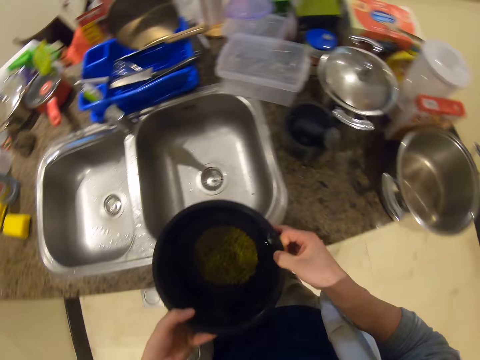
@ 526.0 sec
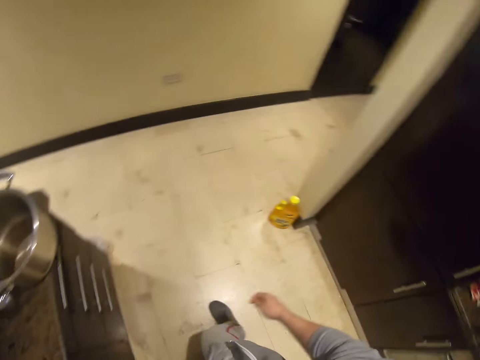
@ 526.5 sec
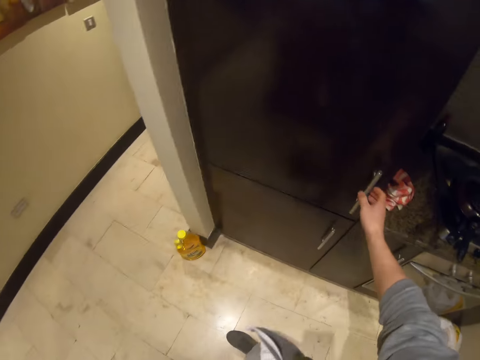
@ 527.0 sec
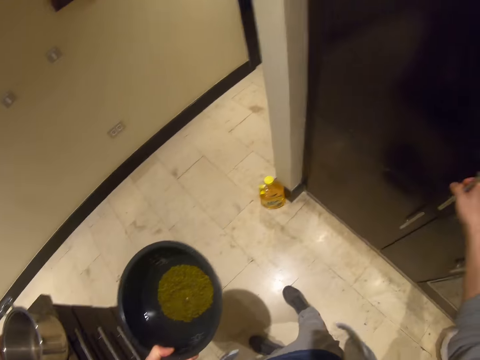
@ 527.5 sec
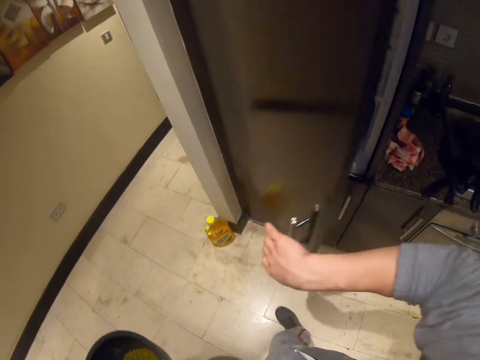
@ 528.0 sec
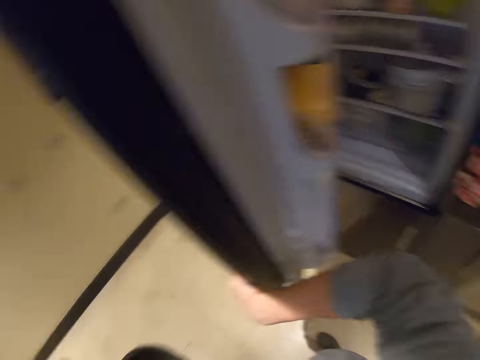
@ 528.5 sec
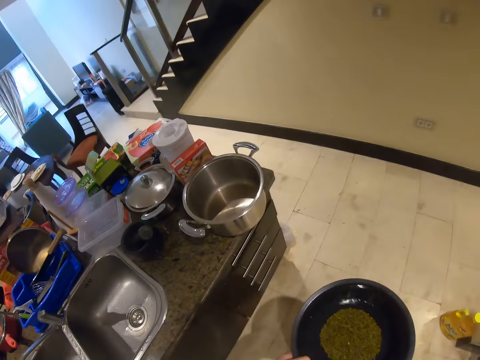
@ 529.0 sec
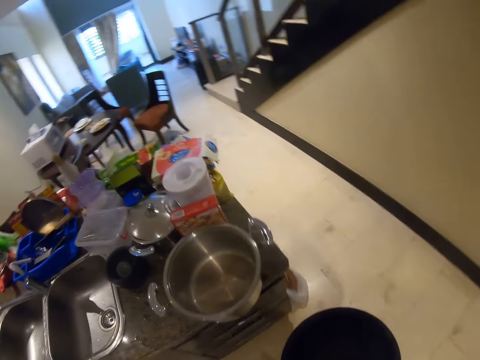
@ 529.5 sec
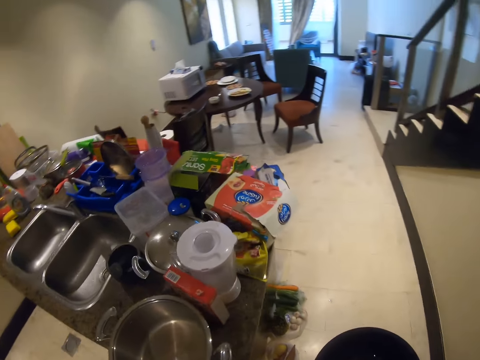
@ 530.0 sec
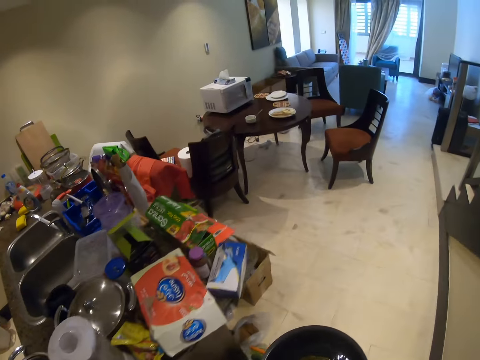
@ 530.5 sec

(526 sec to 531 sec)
The camera wearer opens a fridge with his right hand. He walks to the dining section.

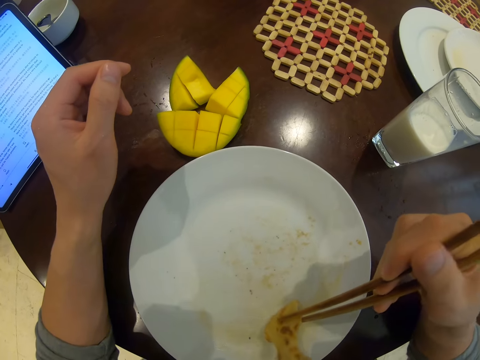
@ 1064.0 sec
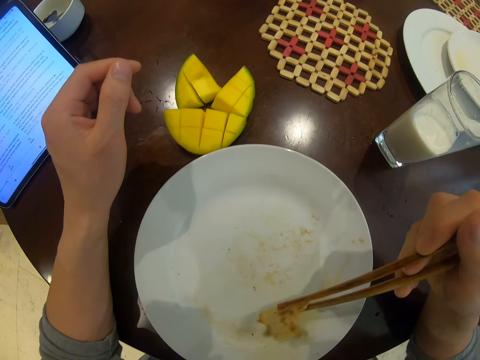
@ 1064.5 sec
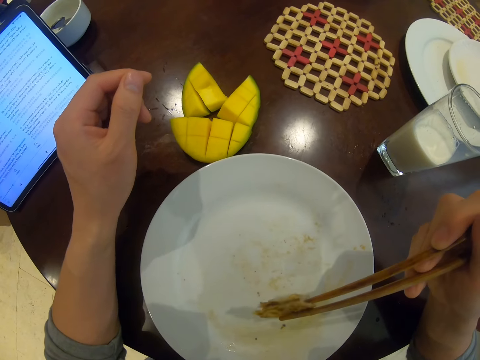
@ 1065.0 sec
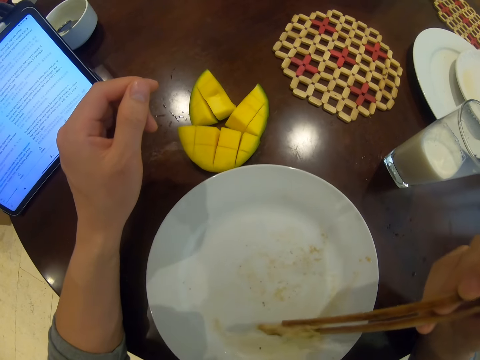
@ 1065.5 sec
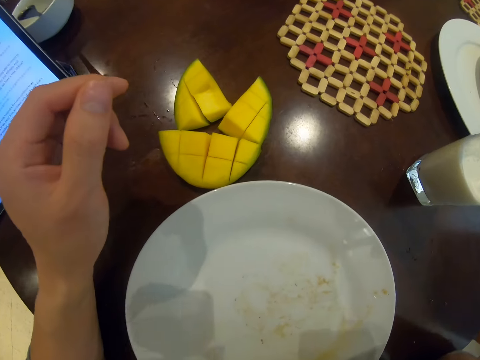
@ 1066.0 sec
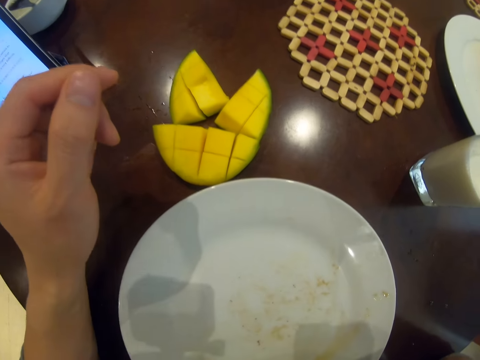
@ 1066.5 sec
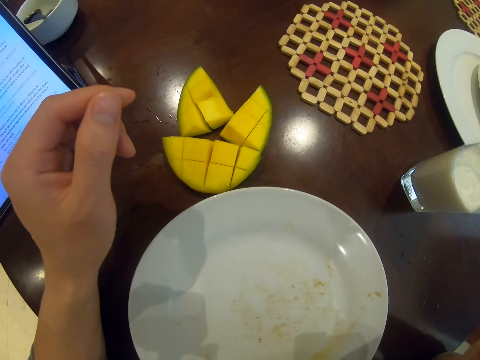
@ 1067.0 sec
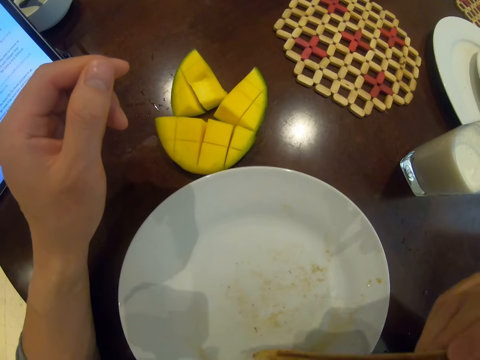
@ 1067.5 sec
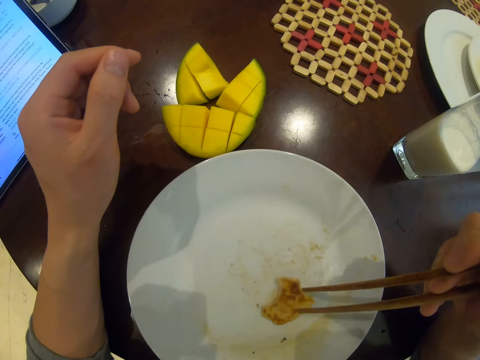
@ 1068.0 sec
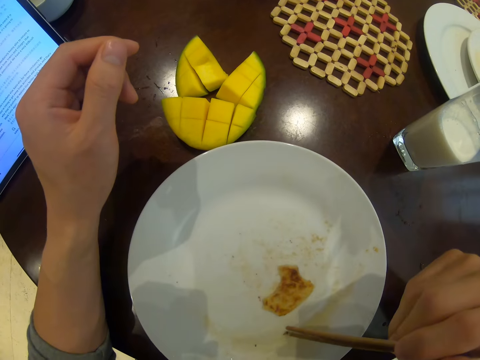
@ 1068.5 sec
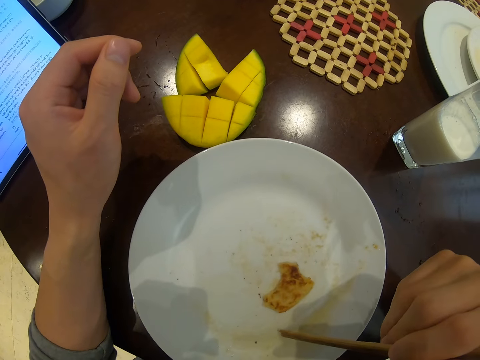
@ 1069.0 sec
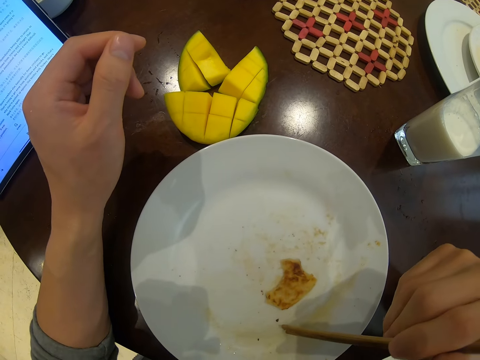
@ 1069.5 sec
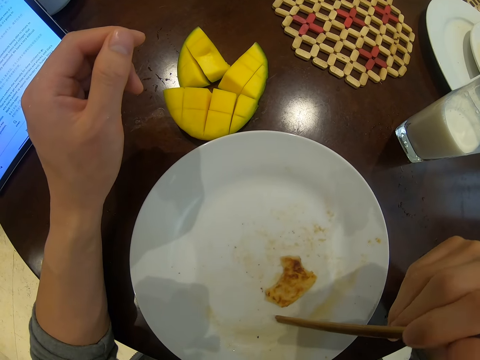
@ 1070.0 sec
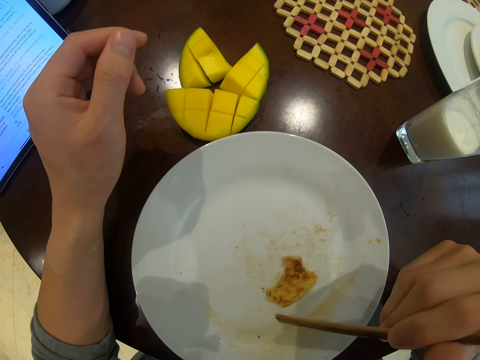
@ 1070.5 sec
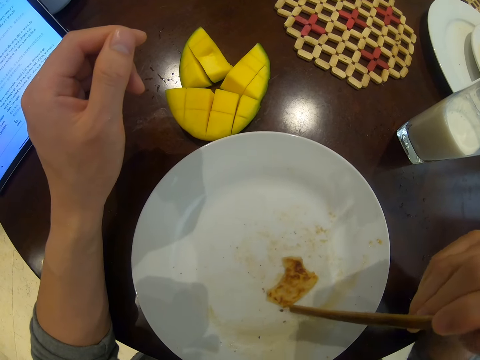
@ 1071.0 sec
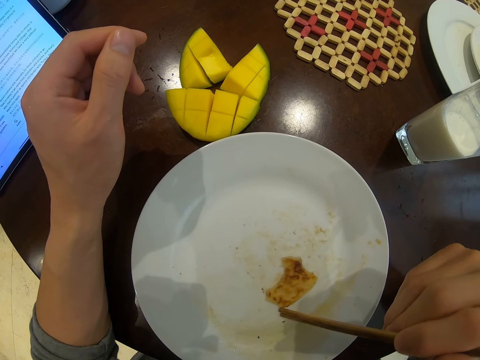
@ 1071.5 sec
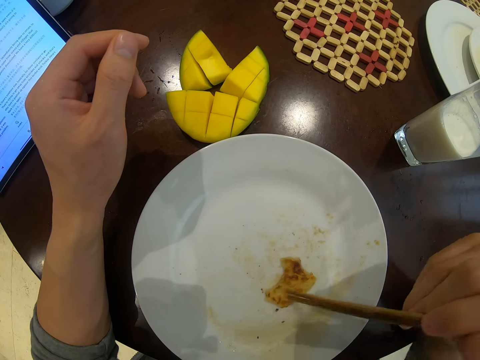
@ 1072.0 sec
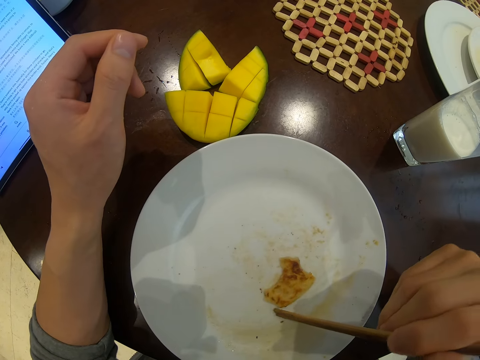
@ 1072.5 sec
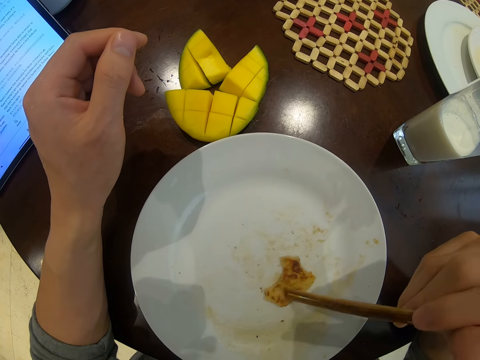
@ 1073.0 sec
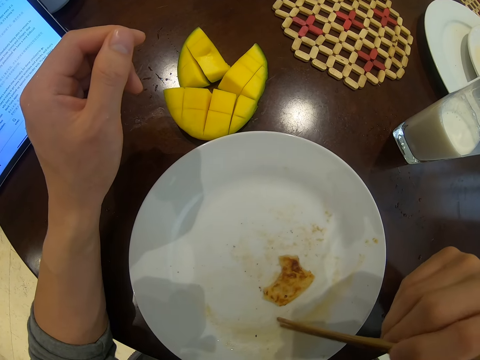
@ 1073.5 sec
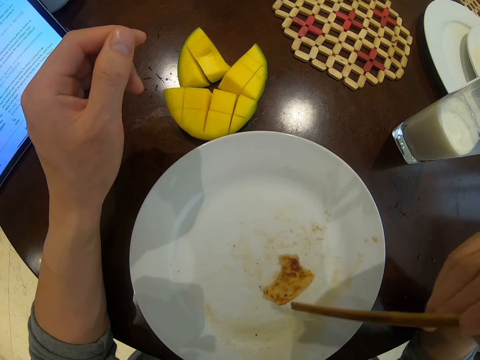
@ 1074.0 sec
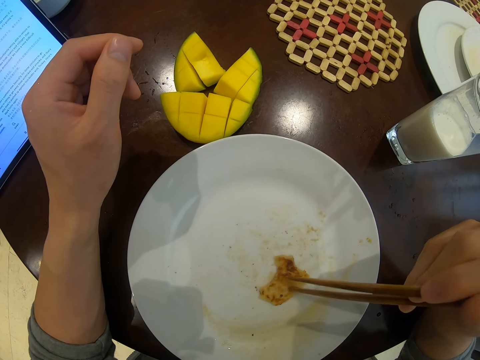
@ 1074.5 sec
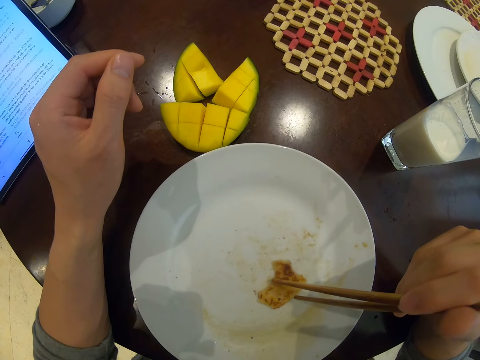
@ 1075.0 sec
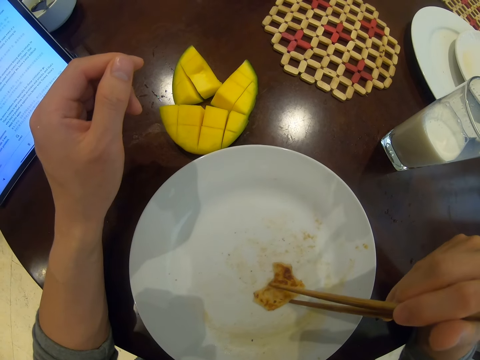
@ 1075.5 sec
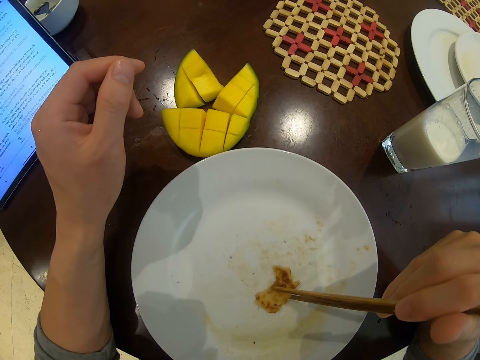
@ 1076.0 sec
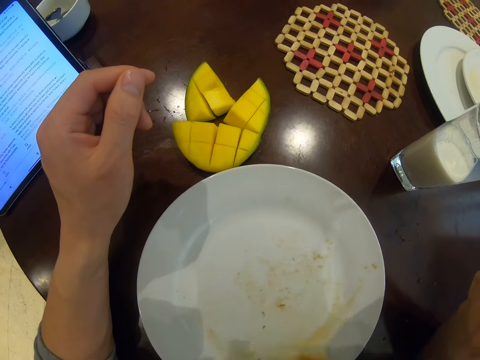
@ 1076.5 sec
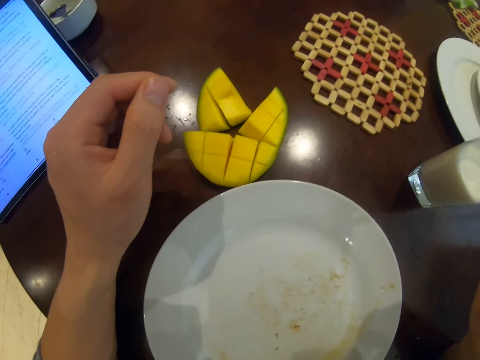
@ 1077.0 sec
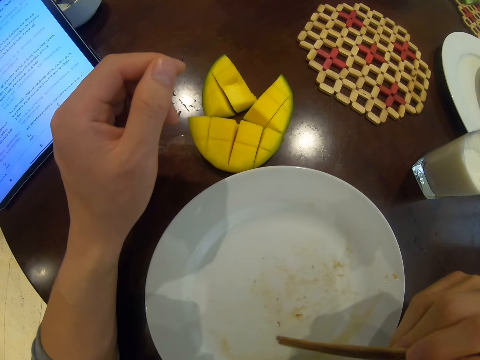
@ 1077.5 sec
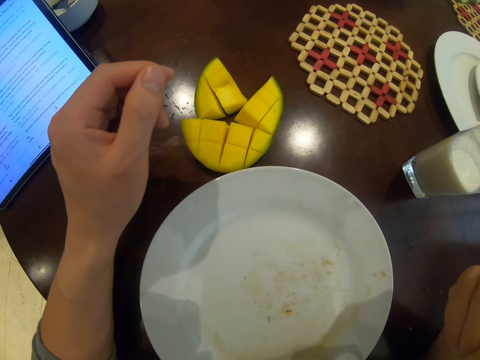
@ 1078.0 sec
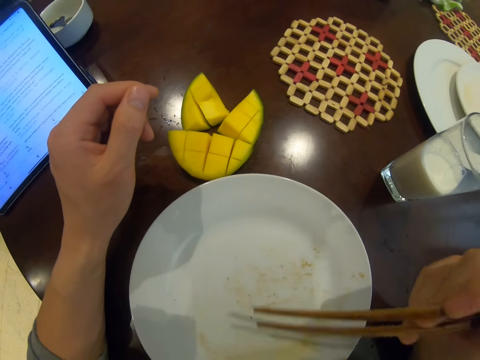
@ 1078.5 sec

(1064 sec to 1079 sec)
The camera wearer holds a pancake or flat bread with chopsticks in his right hand. He eats the flat bread. He places the pancake in a plate on a table with the chopsticks in his right hand. He holds the chopsticks with his right hand. He picks a crumb of pancake from the plate with the chopsticks in his right hand. He drops the crumb of pancake on the pancake in the plate with the chopsticks in his right hand. He picks a crumb of pancake from the plate with the chopsticks in his right hand. He drops the crumb of pancake on the pancake in the plate with the chopsticks in his right hand. He picks the pancake from the plate with the chopsticks in his right hand. He eats the flat bread. He holds the chopsticks with his right hand.

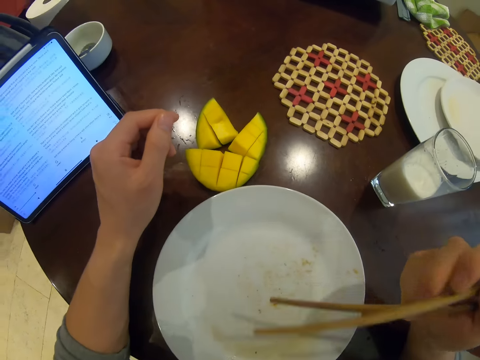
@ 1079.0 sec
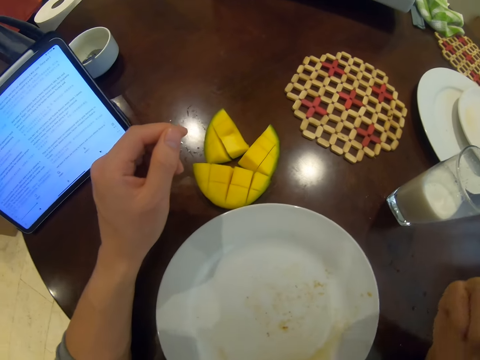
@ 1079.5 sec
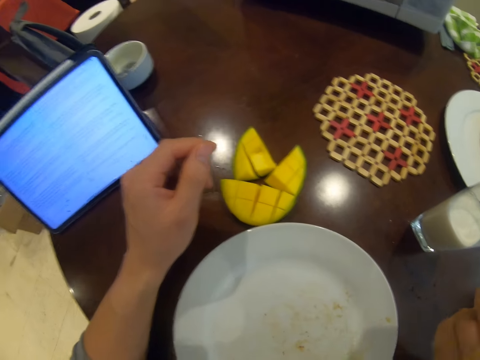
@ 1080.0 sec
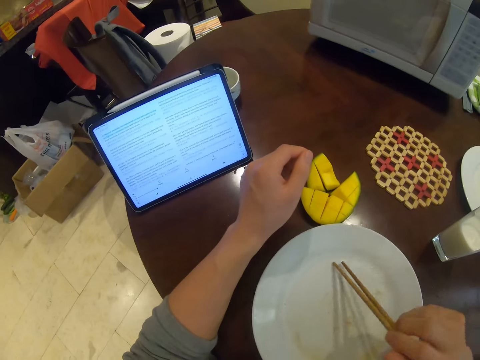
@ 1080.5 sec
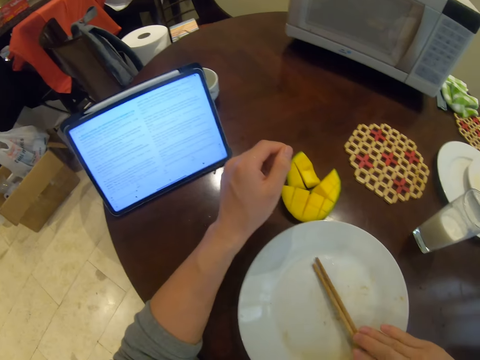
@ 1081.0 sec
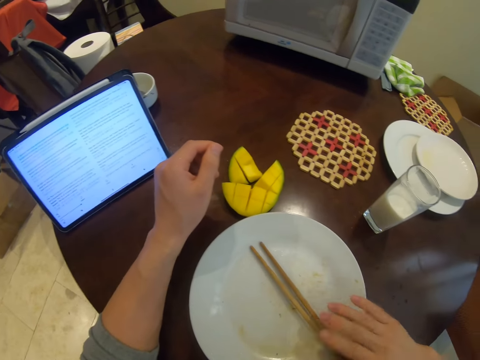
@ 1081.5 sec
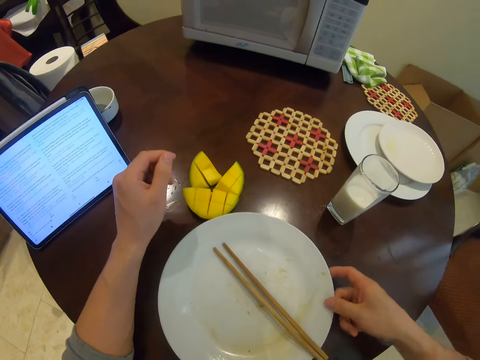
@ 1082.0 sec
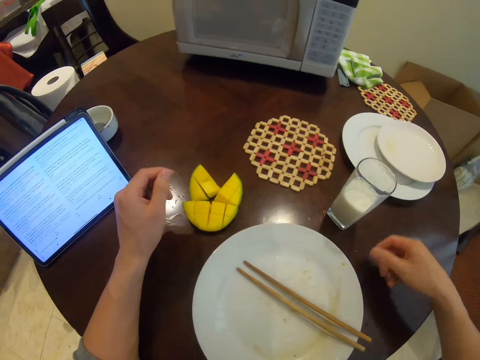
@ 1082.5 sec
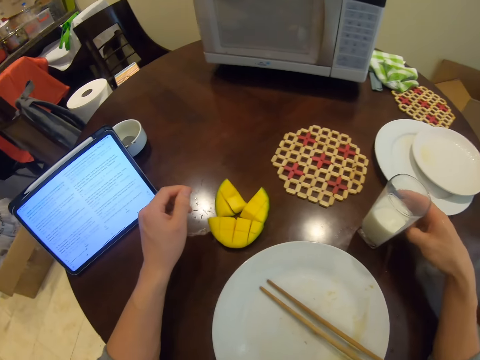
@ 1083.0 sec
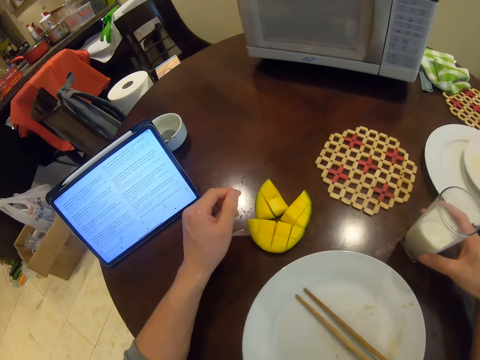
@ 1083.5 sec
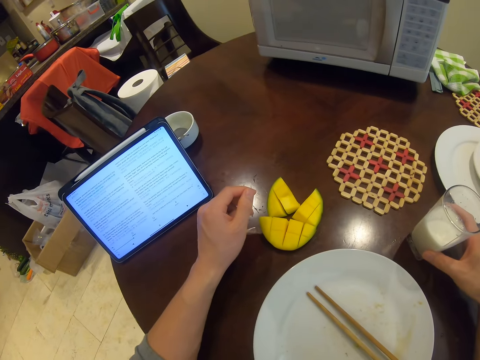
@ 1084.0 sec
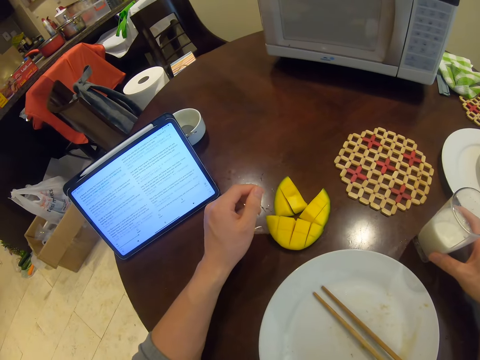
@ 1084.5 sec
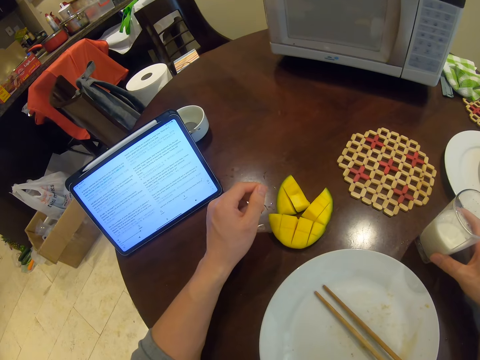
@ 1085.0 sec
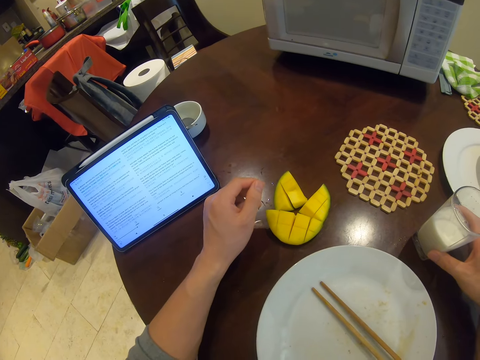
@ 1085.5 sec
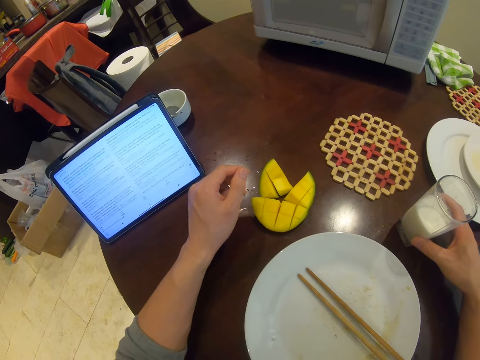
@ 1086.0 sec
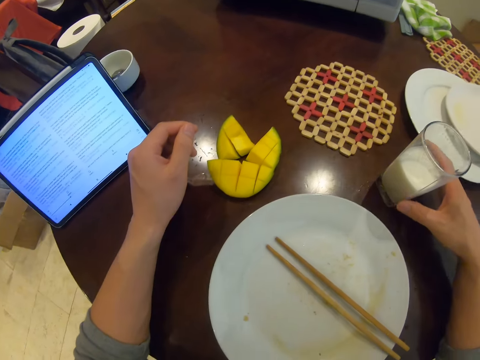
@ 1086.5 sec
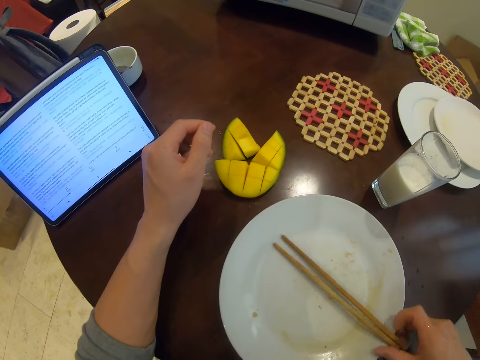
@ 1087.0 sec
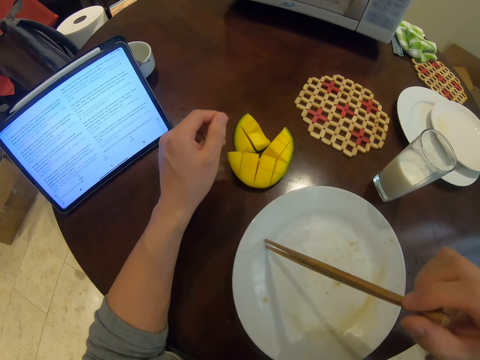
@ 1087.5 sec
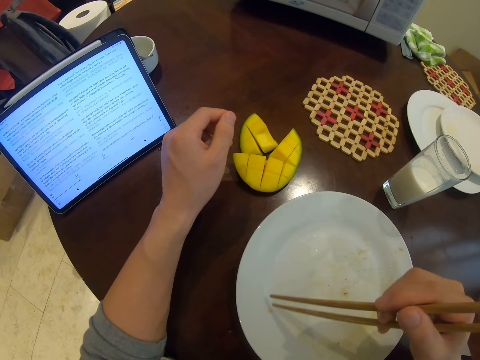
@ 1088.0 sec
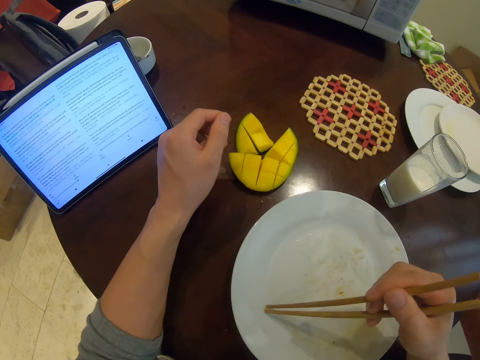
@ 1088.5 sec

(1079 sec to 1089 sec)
The camera wearer places the chopsticks in the plate on the table with his right hand. He moves the plate on the table with his right hand. He moves a glass of milk on the table with his right hand. He holds the glass of milk. He picks the chopsticks from the plate with his right hand. He picks a crumb of pancake from the plate with his right hand.
